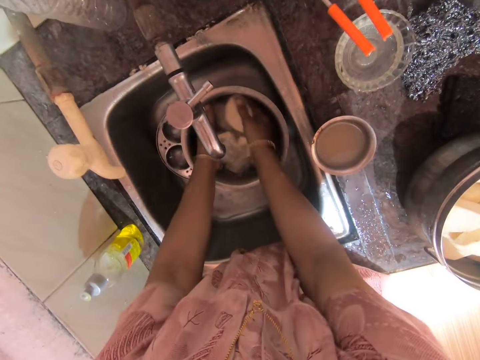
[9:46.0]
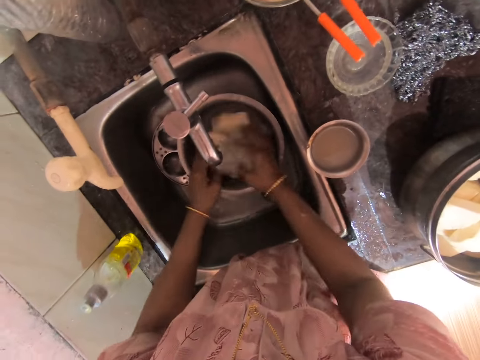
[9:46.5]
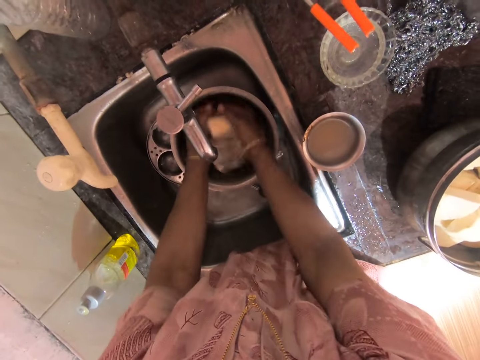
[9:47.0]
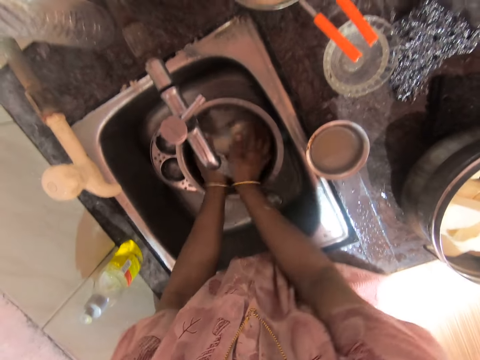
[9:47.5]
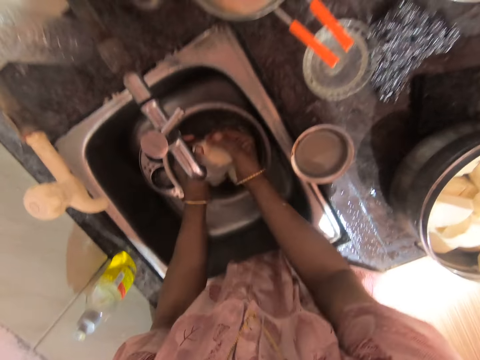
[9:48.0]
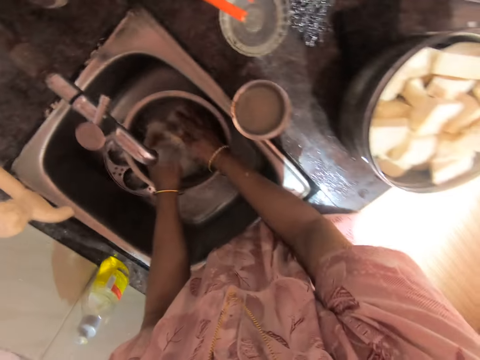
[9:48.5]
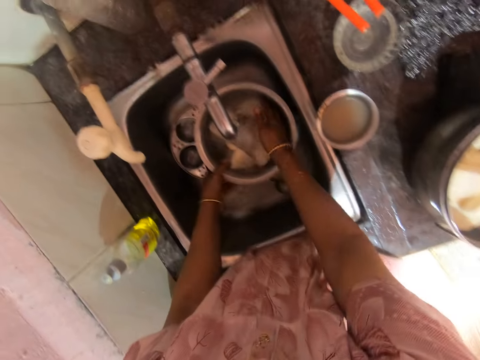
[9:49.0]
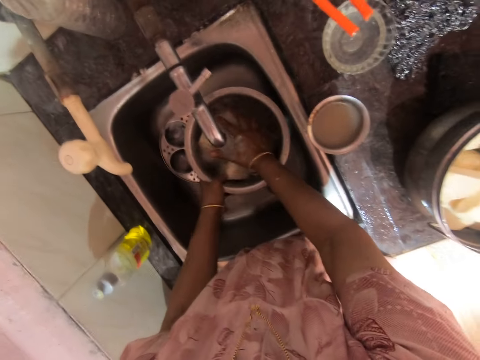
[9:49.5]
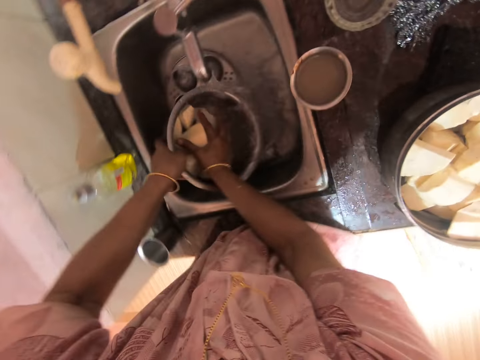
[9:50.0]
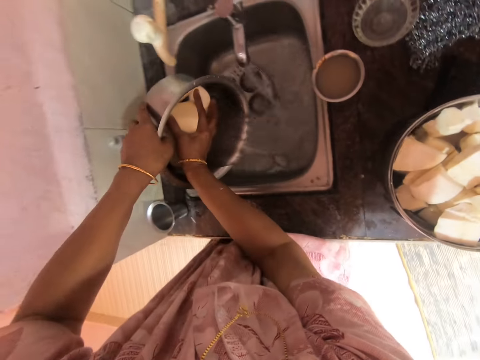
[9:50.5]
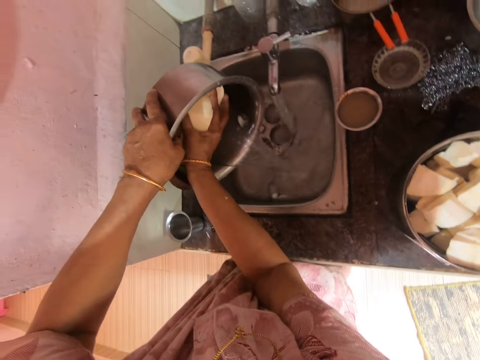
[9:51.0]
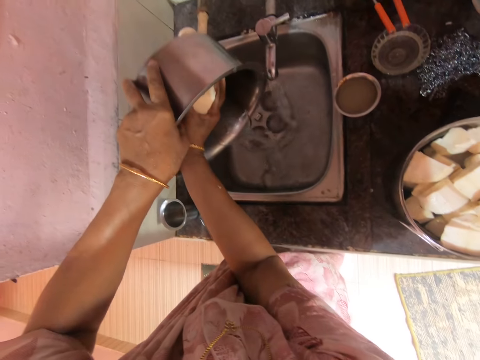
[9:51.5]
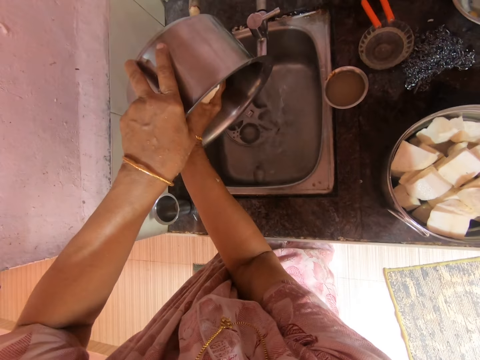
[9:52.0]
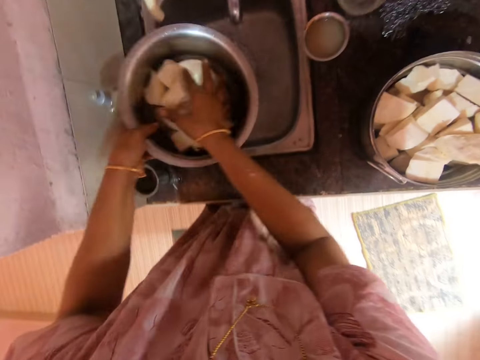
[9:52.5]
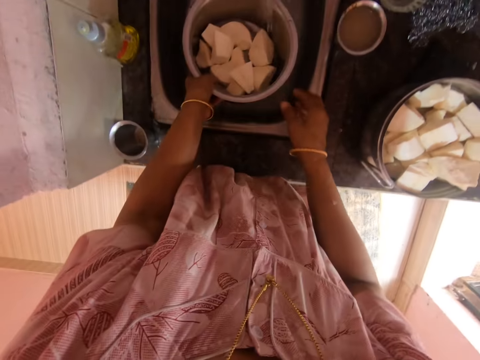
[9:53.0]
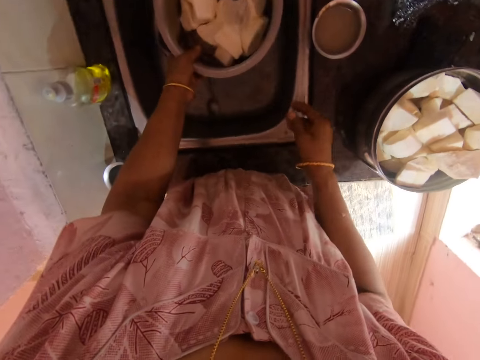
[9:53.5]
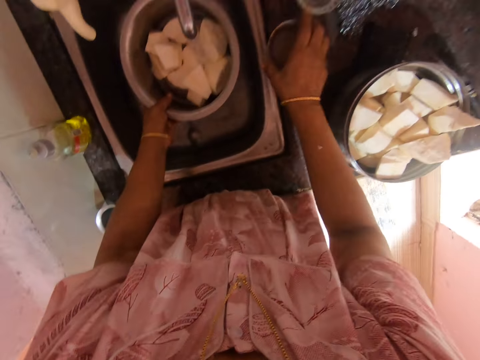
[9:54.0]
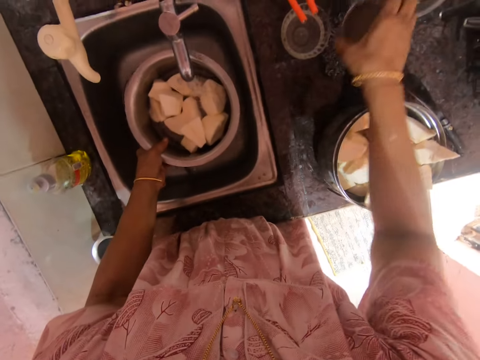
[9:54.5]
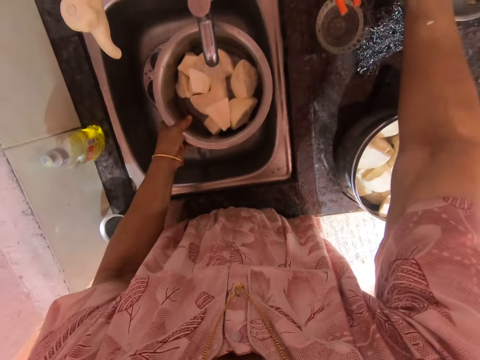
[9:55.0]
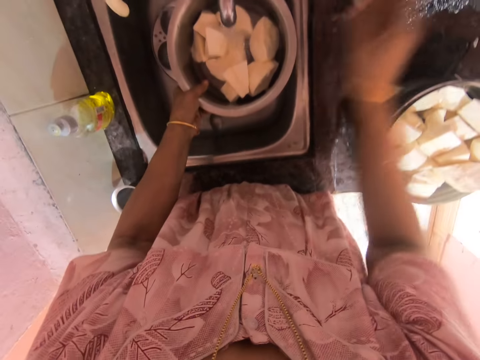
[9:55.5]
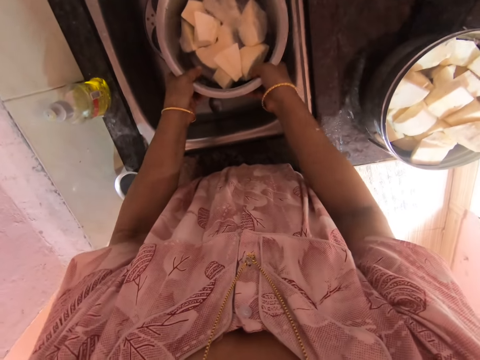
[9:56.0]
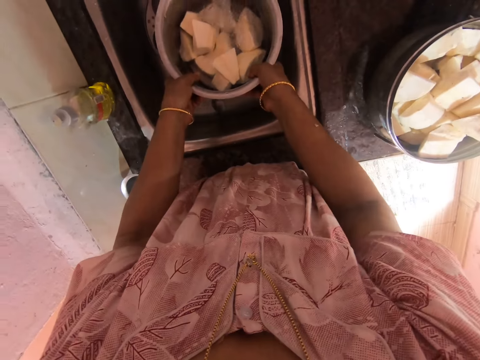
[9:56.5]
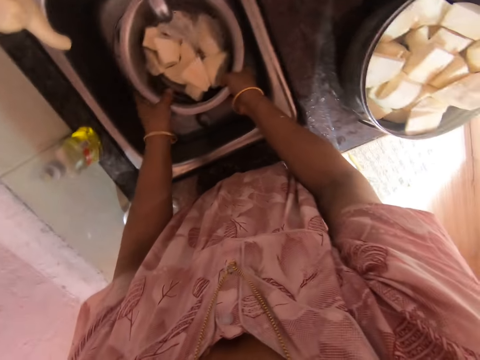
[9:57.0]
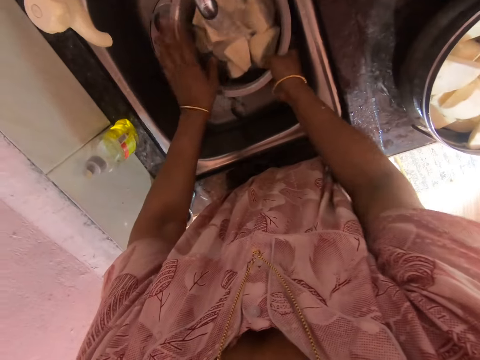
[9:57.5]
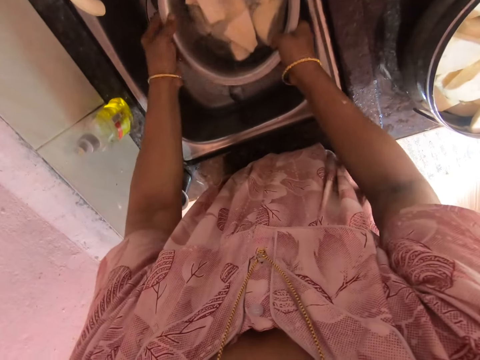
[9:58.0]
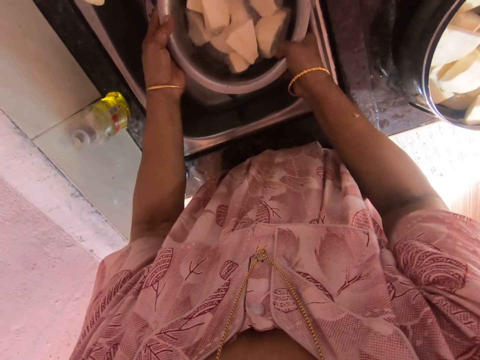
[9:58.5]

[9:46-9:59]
The camera wearer pours water from the pot to the sink. They put water in the pot or cooking pot with cassava. They move a bowl on the table. They put water in the cooking pot.

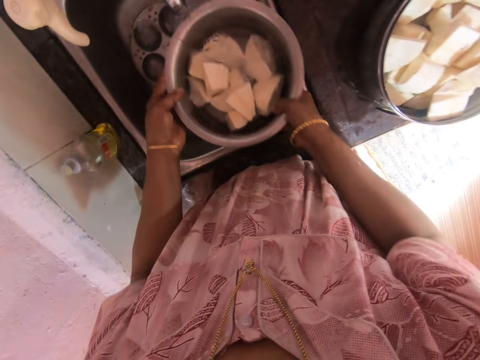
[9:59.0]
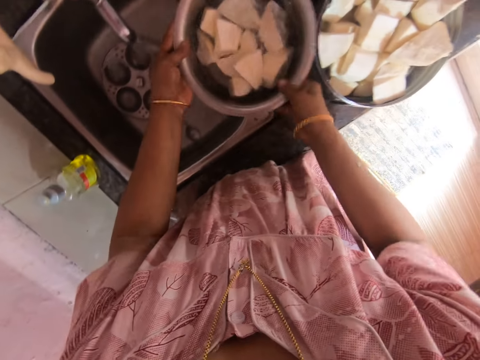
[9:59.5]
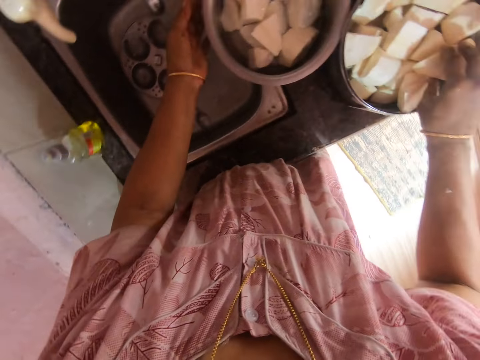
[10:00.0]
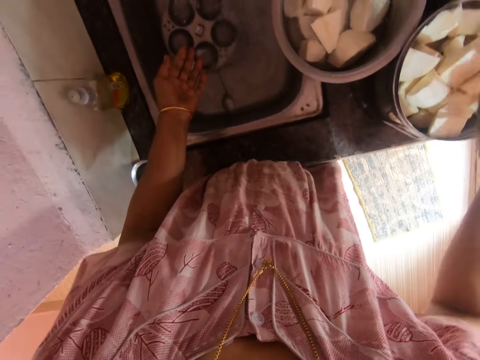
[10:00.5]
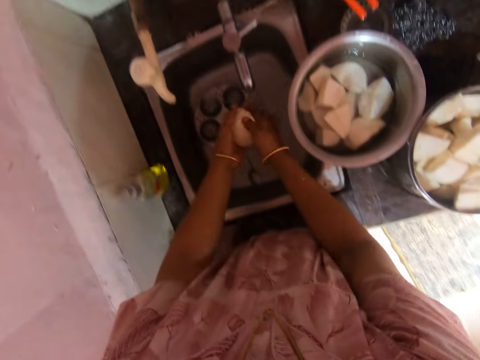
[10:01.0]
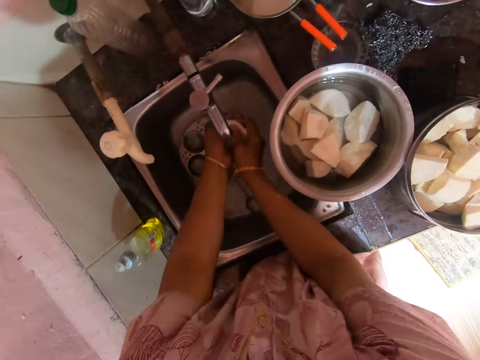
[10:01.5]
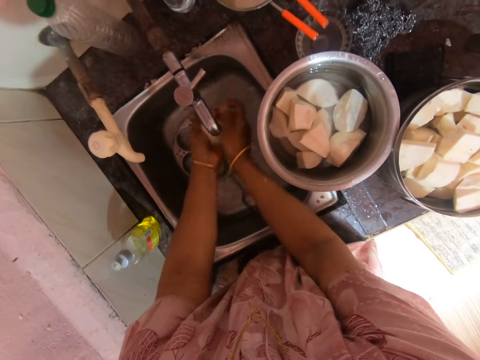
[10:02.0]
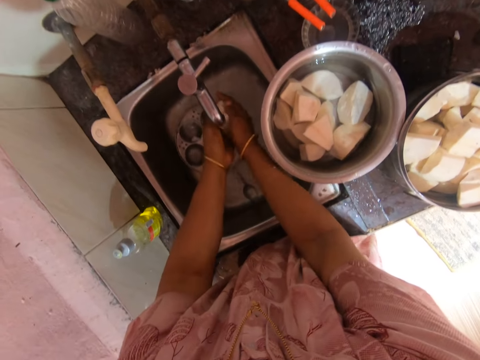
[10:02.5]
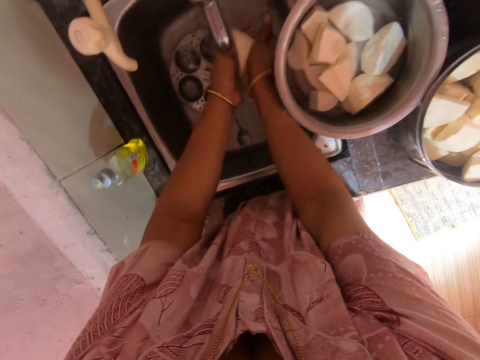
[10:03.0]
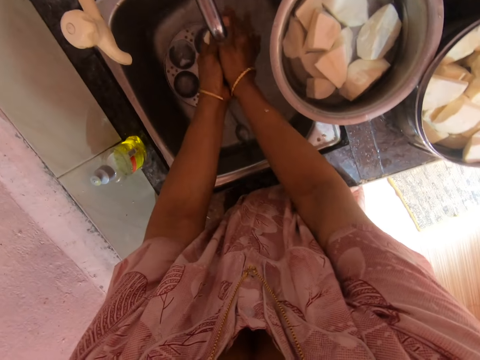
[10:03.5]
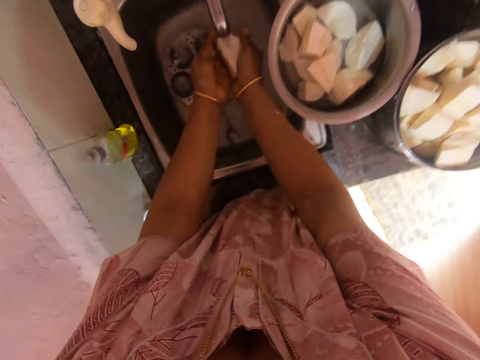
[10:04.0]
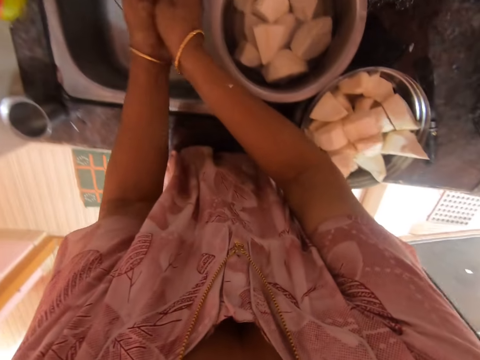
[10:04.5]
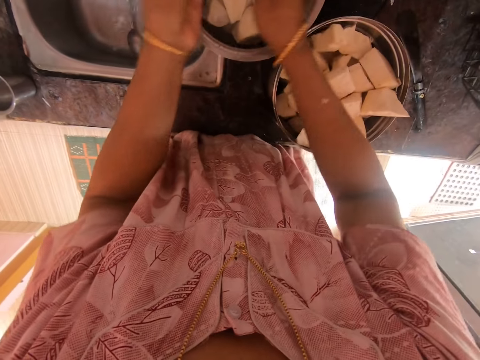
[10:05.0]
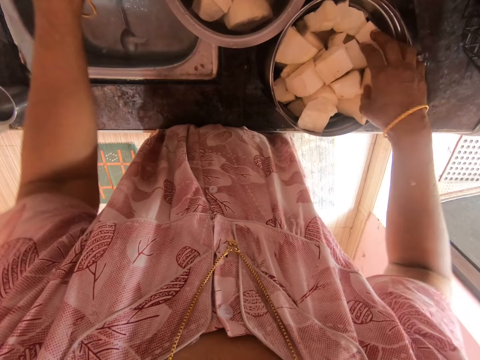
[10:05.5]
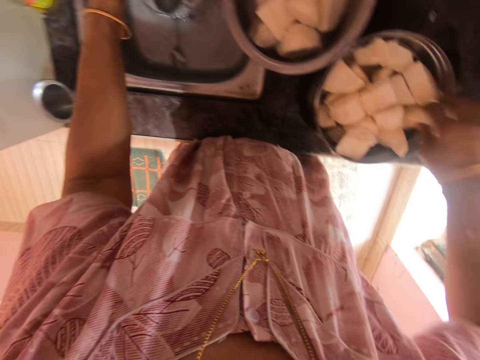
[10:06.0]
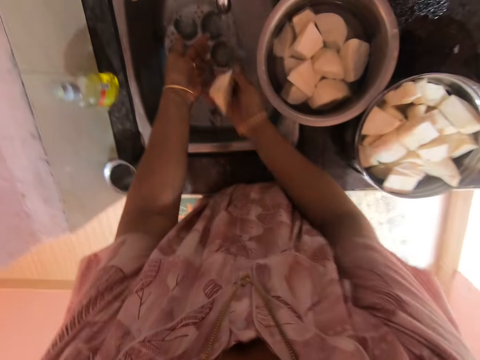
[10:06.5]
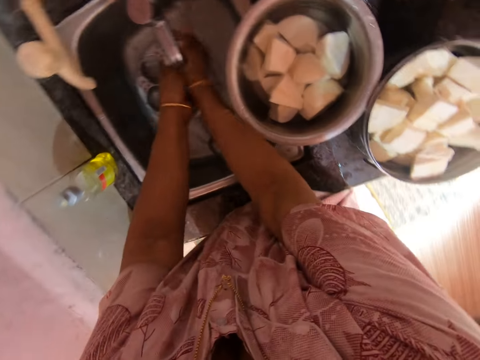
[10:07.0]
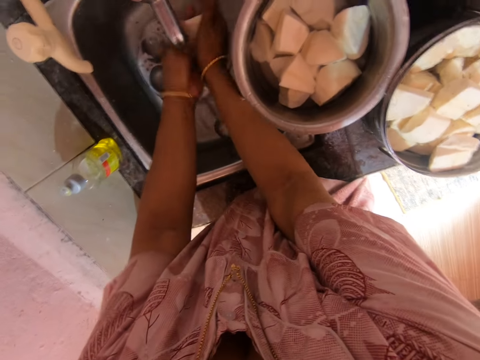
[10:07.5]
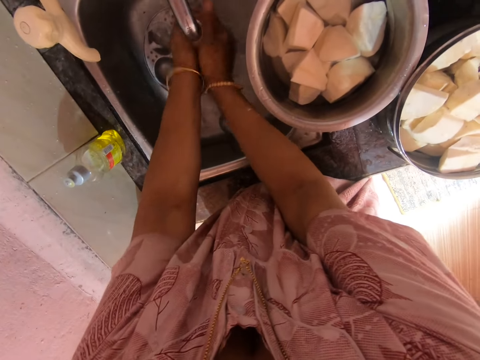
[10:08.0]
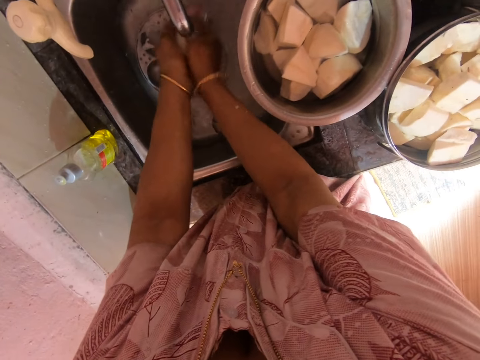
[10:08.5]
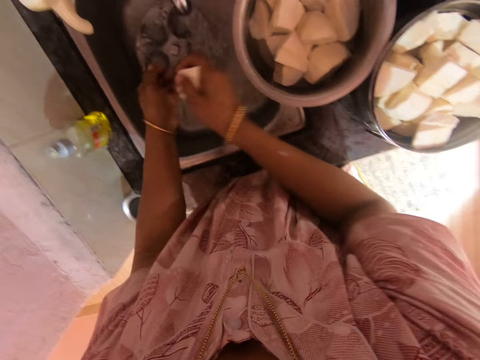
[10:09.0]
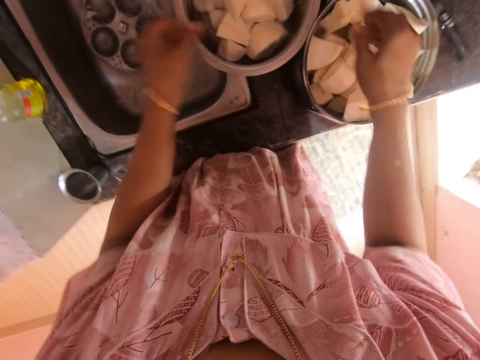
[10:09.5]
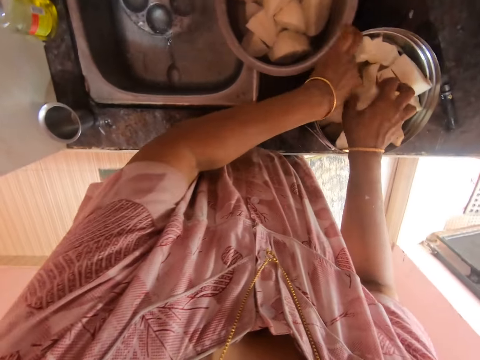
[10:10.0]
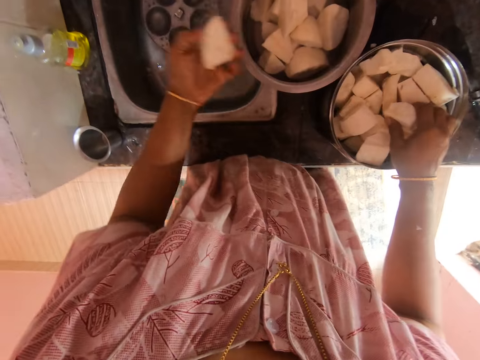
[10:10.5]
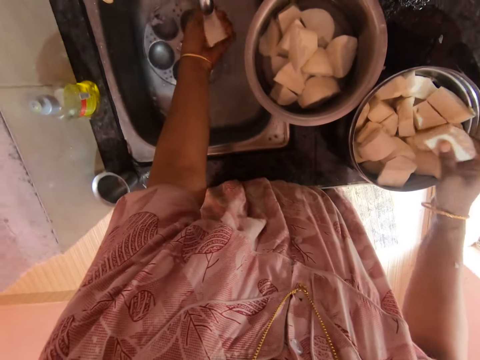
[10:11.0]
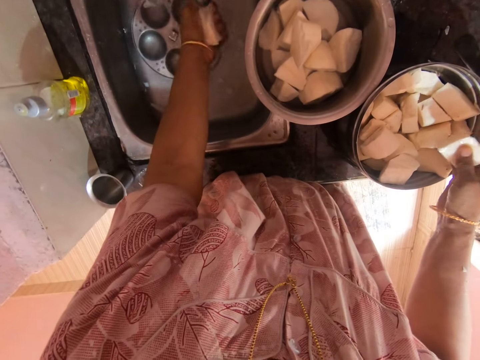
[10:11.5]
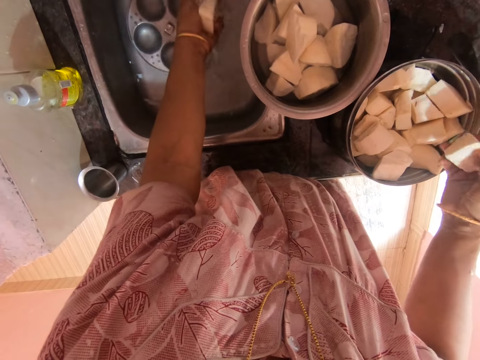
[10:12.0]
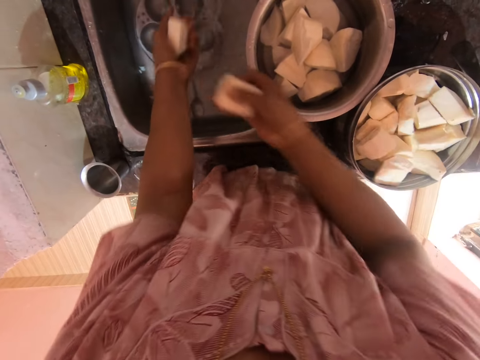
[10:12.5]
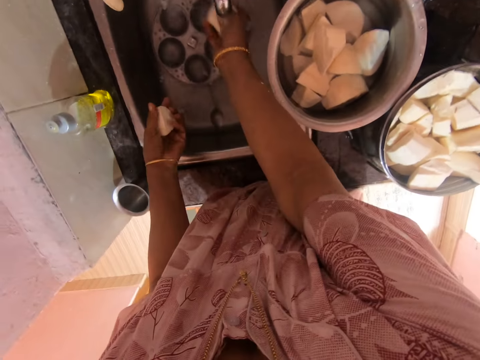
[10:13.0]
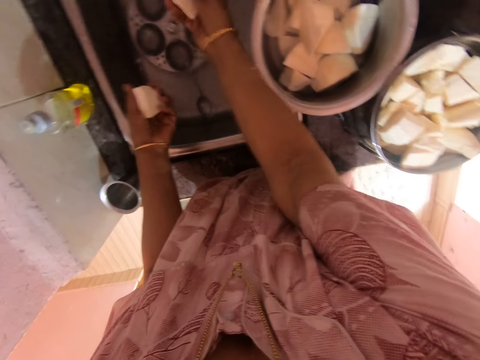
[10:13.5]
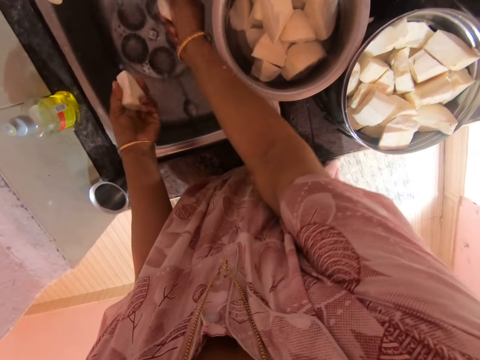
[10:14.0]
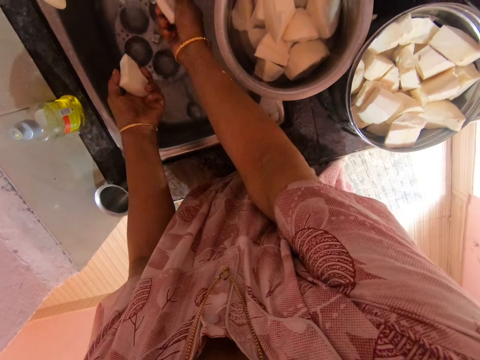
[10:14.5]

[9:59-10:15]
The camera wearer puts the pot with cassava on the table. They pick cassava from the bowl and wash the cassava in the sink. They put the cassava in the pot. They pick cassava from the bowl and wash the cassava in the sink. They put the cassava in the pot. They pick cassava from the bowl and wash the cassava in the sink. They pick cassava from the bowl and wash the cassava in the sink.
